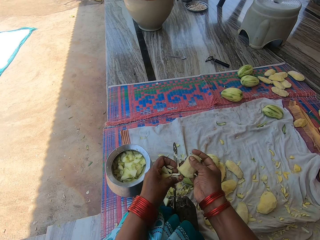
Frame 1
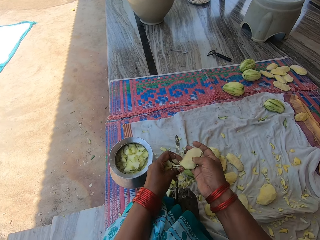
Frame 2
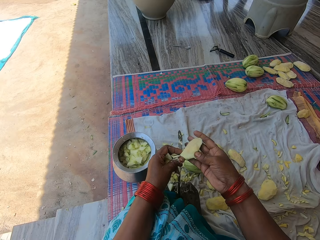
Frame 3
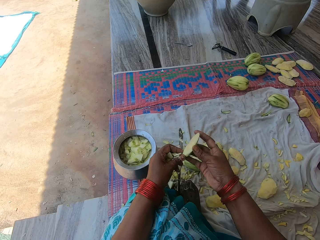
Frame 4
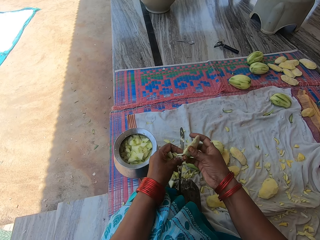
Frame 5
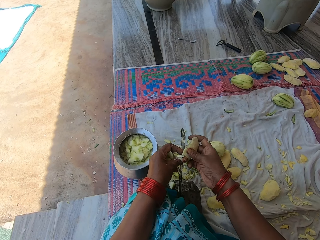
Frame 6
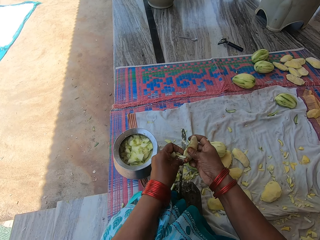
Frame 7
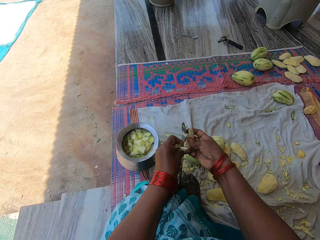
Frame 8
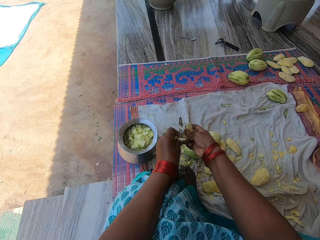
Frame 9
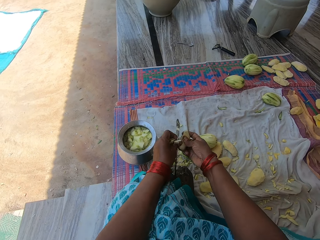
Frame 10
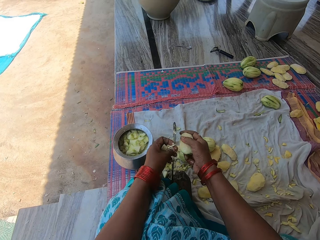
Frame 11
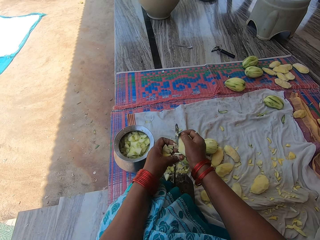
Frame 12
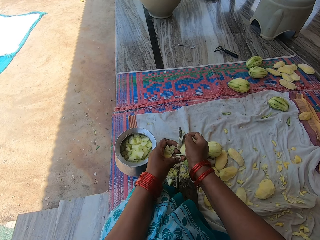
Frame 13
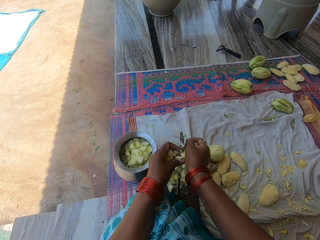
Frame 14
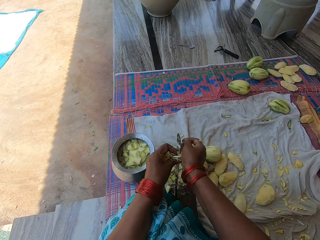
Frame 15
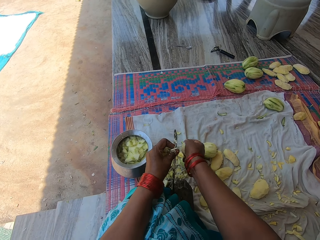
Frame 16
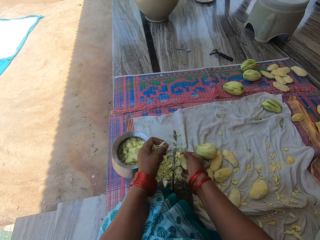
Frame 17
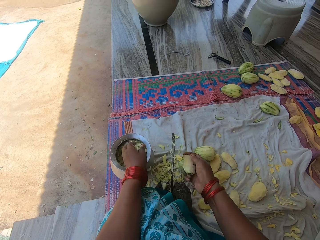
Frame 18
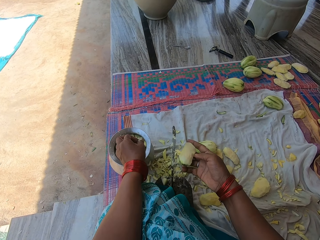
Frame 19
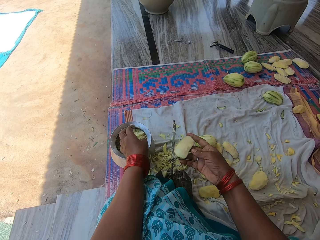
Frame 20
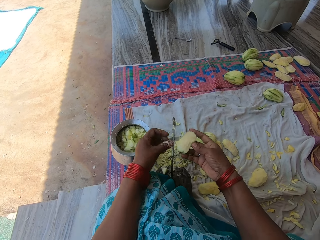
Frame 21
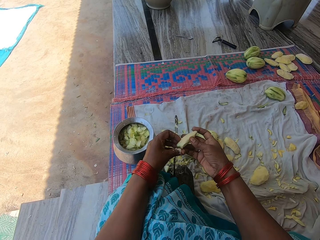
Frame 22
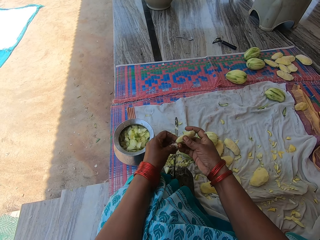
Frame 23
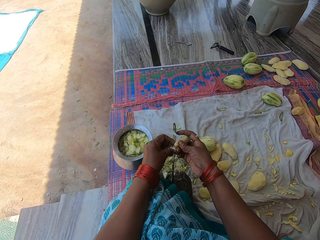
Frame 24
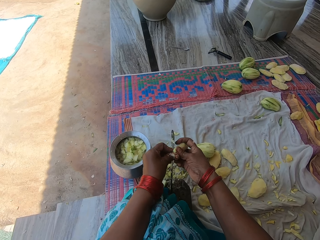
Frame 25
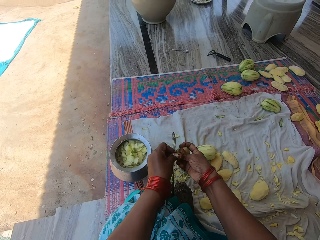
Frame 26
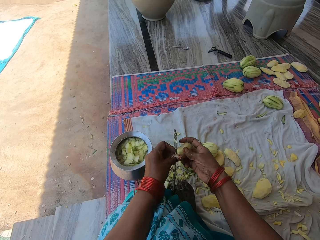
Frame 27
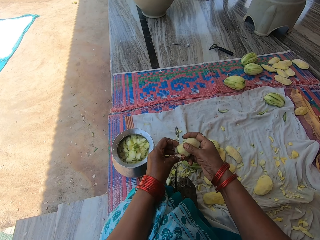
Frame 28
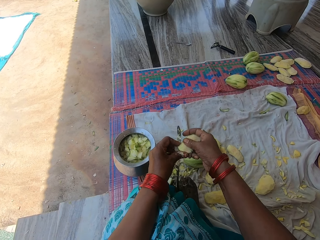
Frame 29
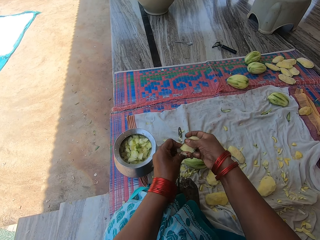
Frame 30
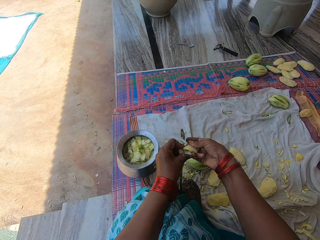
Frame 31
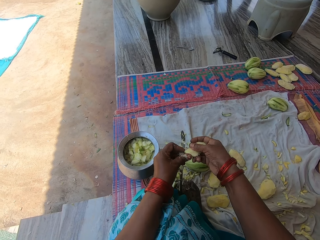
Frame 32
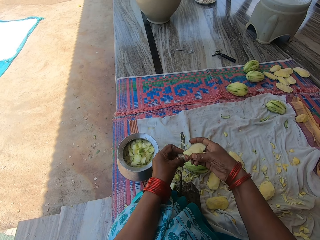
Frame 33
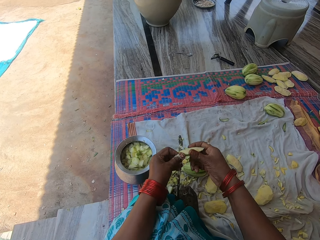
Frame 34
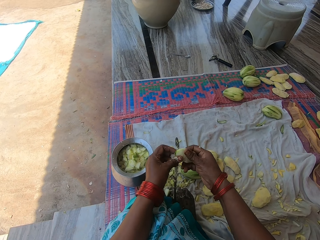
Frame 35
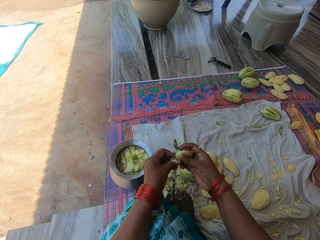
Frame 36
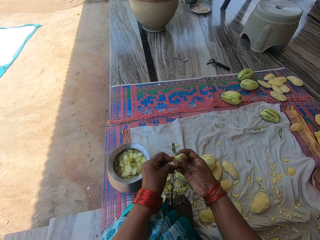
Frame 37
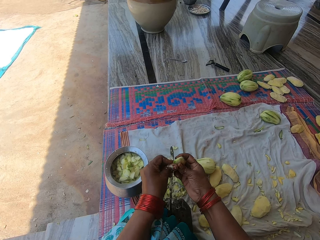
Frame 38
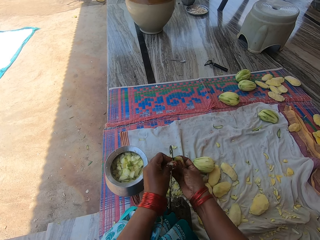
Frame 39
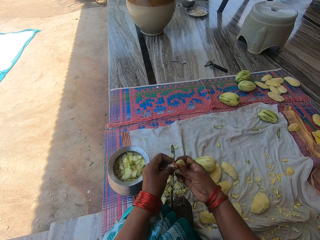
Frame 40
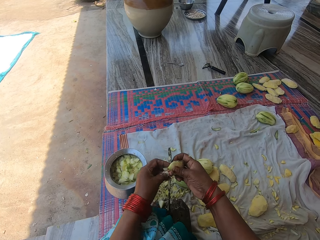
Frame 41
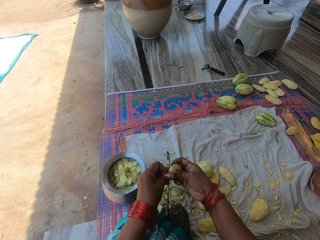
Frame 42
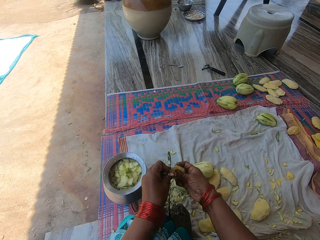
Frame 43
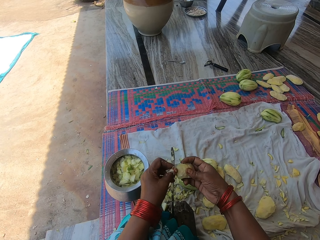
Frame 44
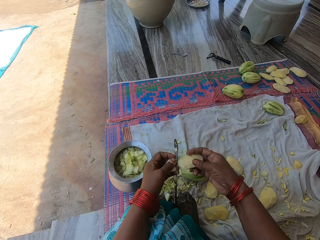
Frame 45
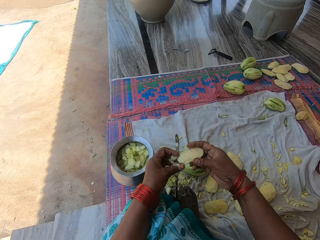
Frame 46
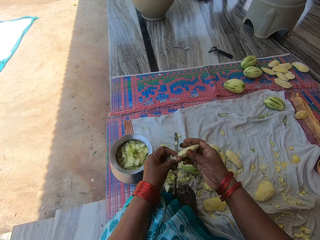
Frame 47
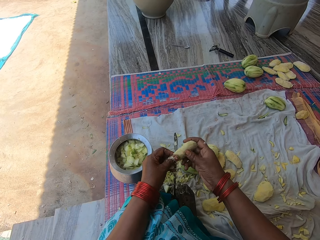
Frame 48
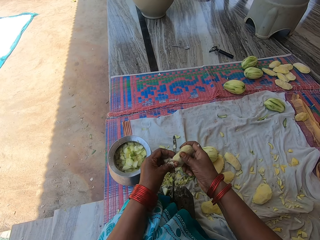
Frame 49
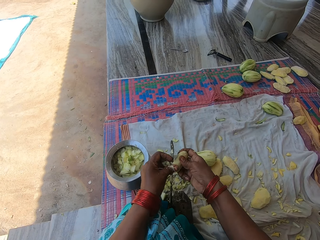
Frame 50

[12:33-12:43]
The camera wearer pours the chopped mangoes in the pot. They chop the mango with the knife on the knife stand.

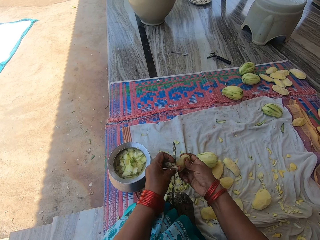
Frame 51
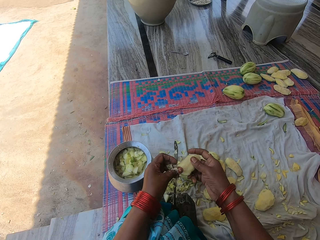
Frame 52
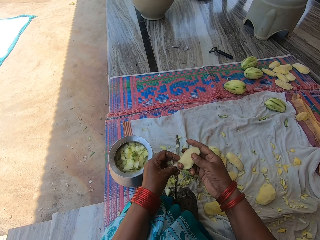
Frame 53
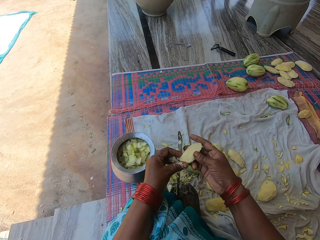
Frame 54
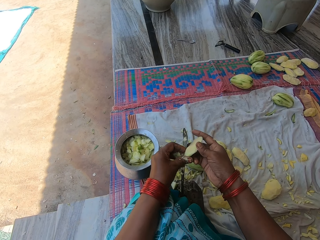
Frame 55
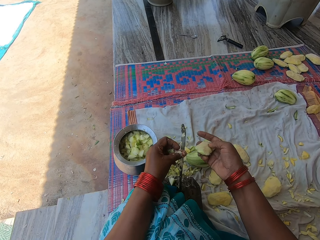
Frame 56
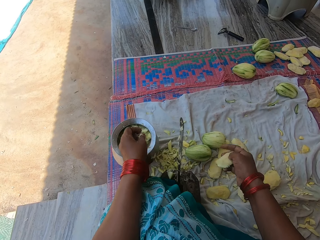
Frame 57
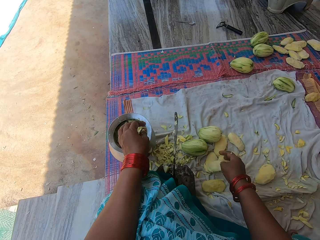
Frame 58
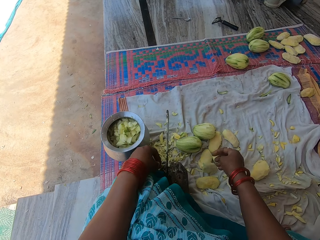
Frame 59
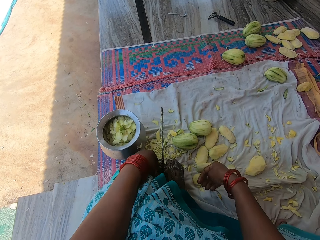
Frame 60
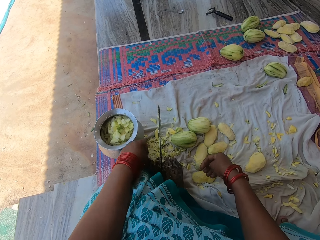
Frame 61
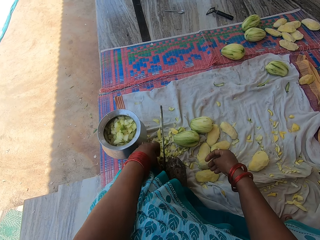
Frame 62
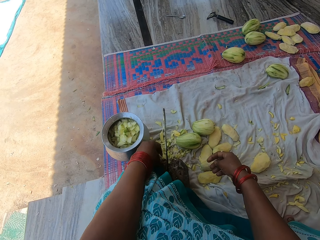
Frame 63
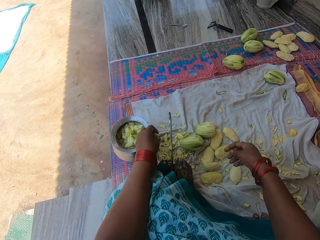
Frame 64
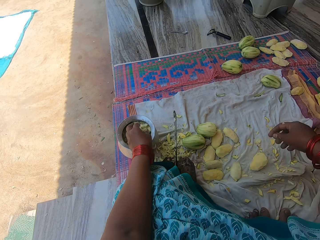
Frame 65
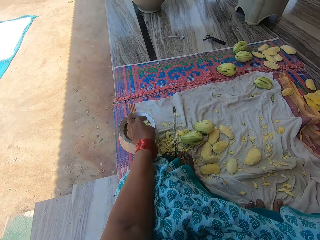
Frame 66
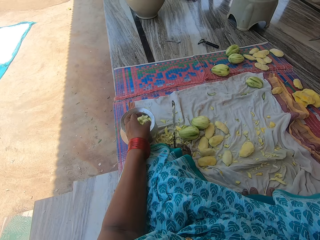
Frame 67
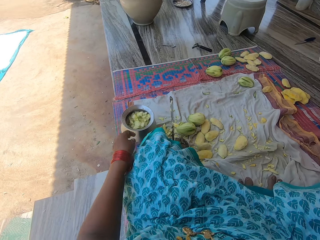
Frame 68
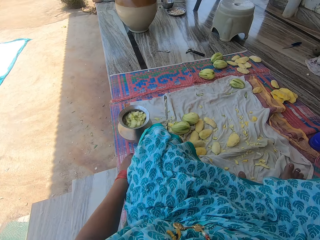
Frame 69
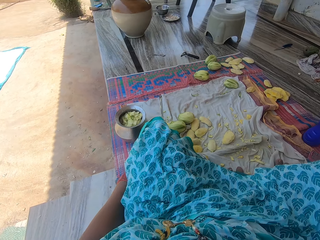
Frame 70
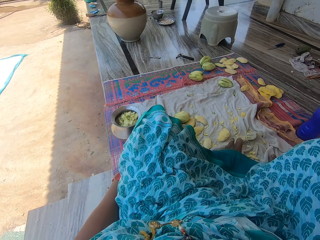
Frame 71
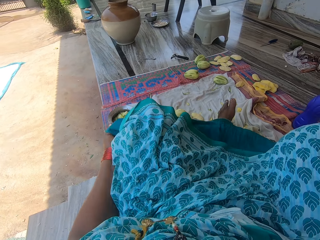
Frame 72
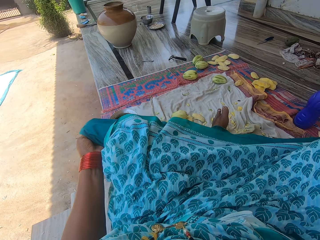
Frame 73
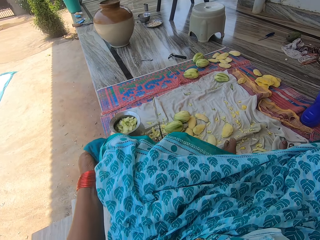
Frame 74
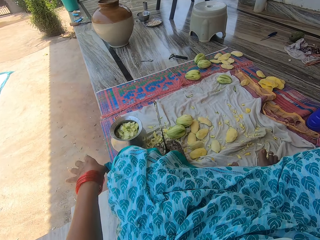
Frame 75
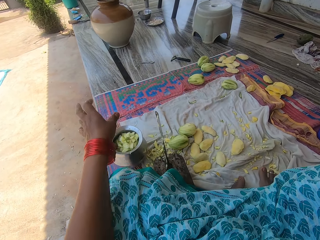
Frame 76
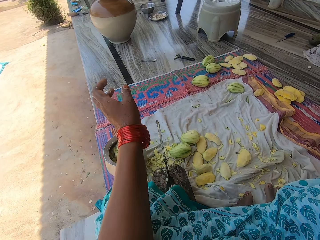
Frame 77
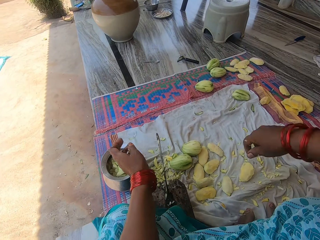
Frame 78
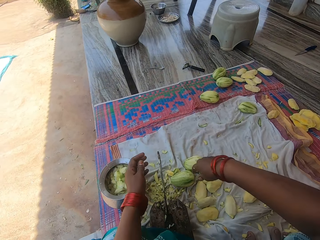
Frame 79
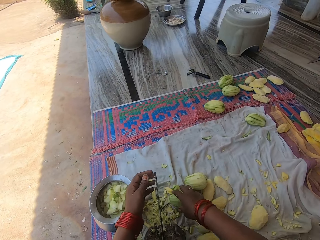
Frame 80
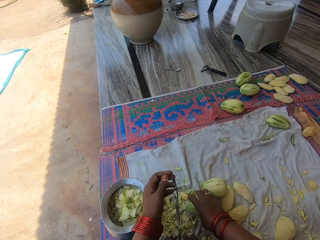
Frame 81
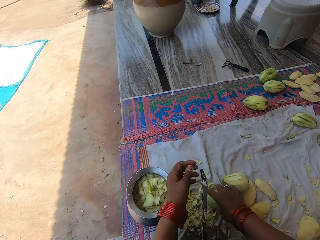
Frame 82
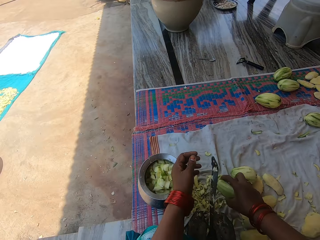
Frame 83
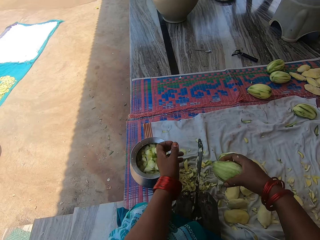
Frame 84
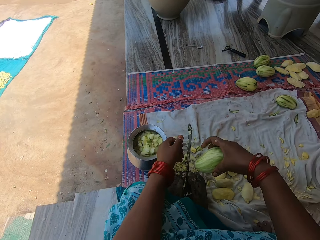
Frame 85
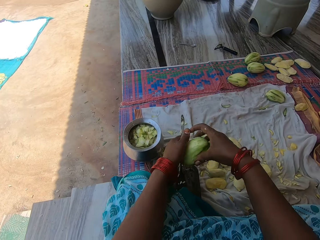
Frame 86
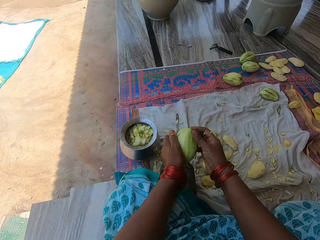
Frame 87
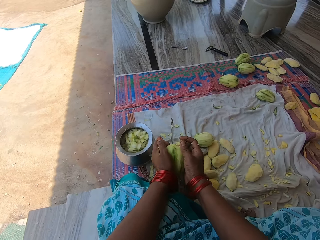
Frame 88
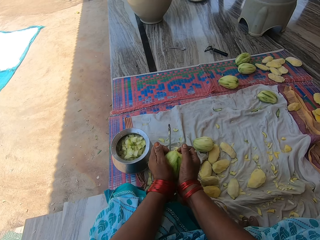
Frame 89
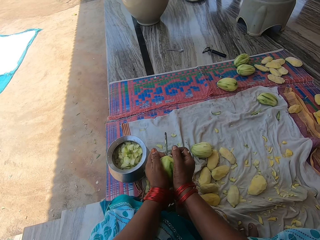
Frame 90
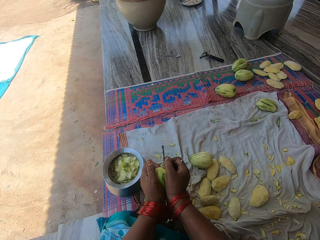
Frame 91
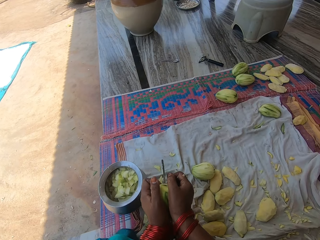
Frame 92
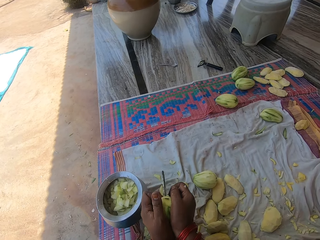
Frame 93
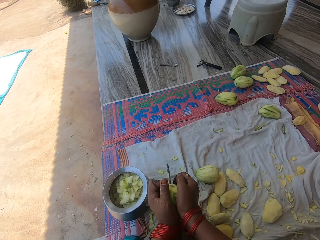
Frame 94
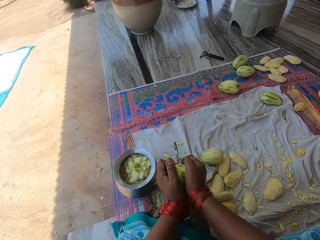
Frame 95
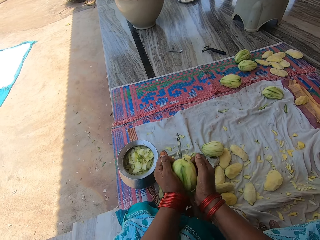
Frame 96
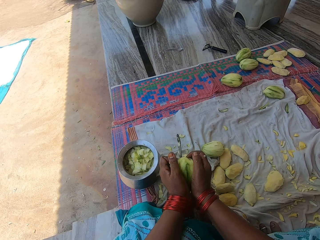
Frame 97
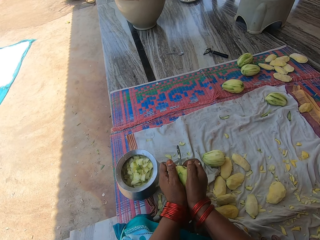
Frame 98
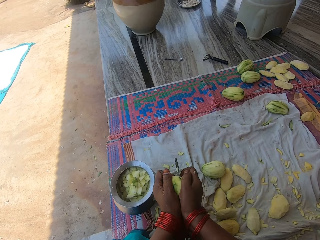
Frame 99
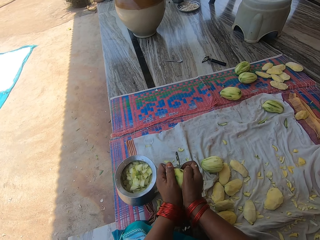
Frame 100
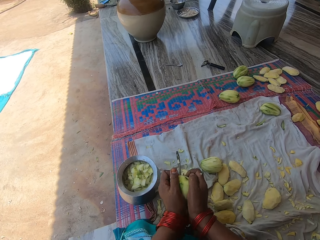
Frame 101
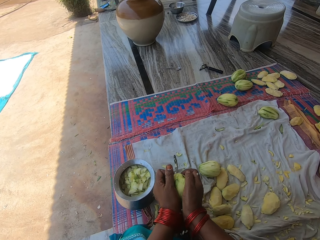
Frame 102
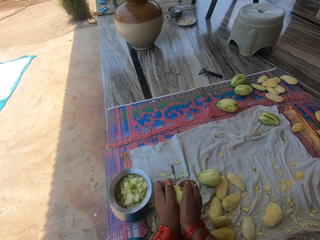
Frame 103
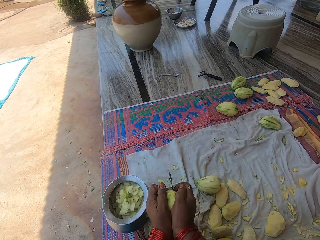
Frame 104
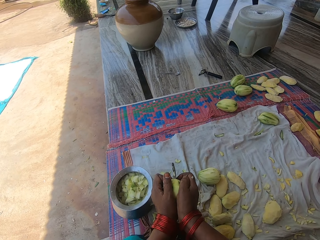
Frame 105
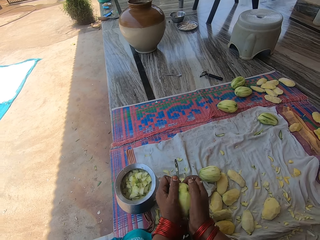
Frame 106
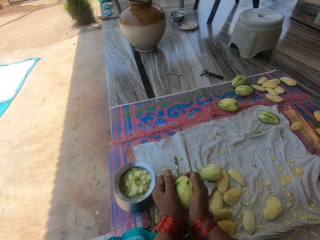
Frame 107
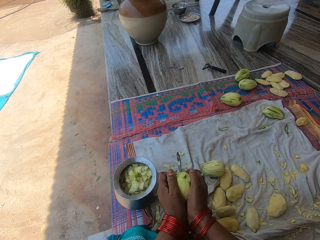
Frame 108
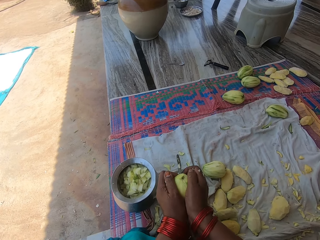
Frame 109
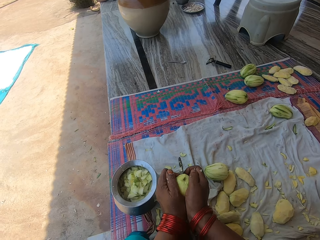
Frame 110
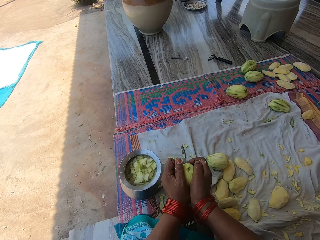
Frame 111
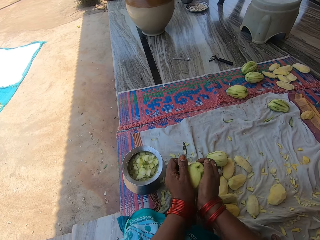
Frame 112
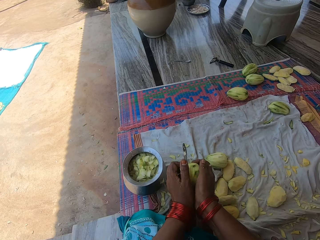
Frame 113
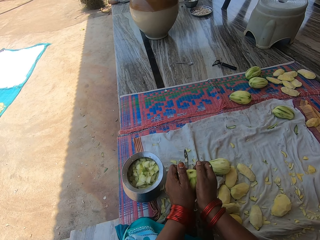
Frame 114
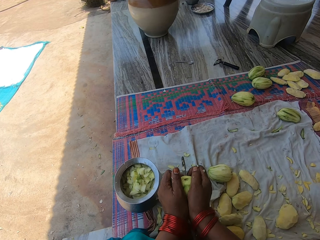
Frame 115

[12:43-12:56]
The camera wearer pours the chopped mangoes in the pot. They drop the mango seed on the mat. They pick the piece of mango and throw the piece of mango in the bowl. They hold her dress. They stretch his legs. They pick up the mango on the mat. They talk to a woman. The camera wearer presses the mango on the knife on the knife stand. They cut the mango.
